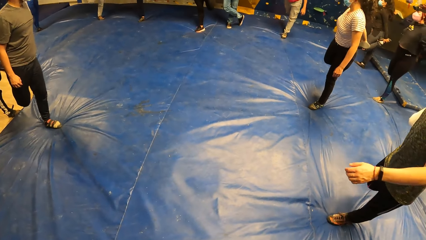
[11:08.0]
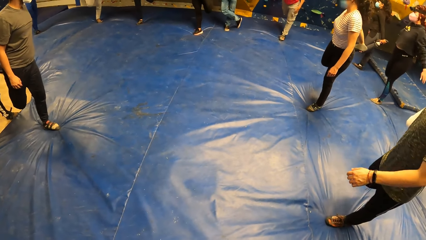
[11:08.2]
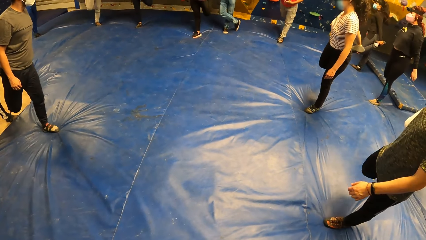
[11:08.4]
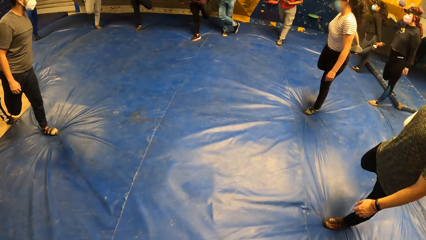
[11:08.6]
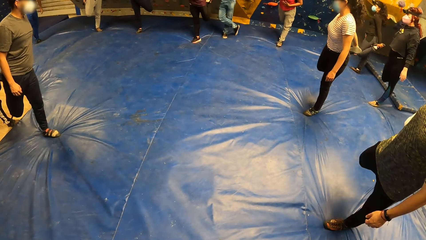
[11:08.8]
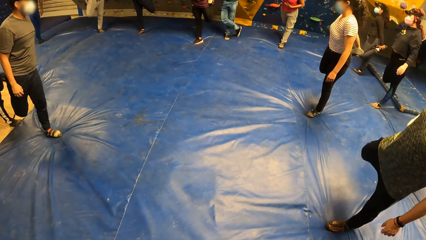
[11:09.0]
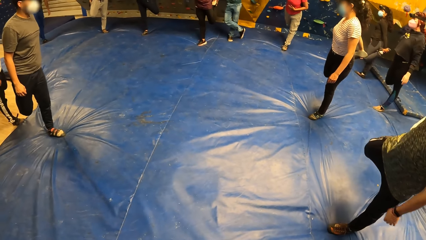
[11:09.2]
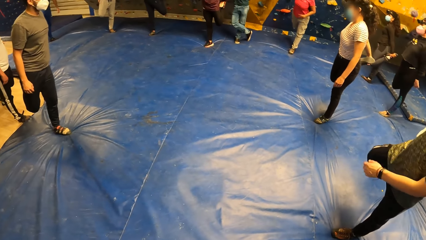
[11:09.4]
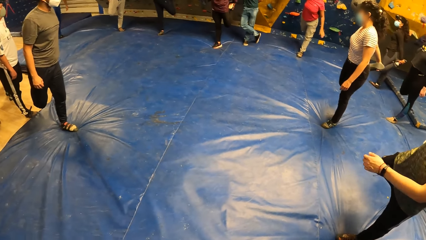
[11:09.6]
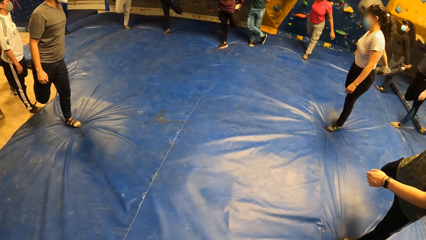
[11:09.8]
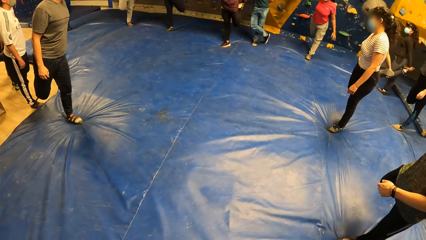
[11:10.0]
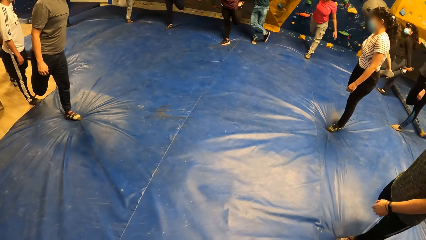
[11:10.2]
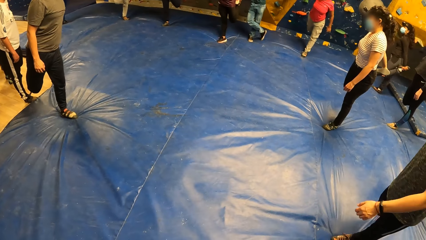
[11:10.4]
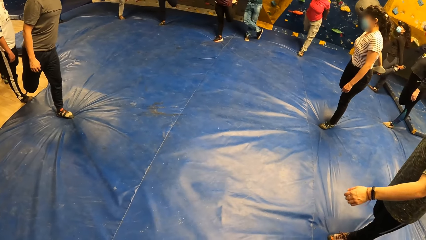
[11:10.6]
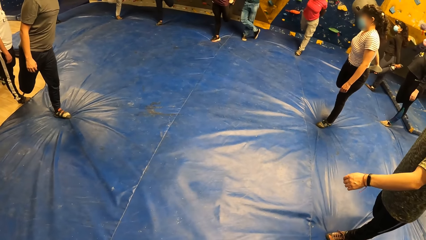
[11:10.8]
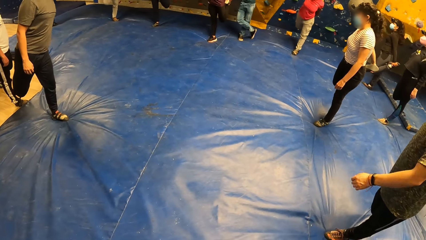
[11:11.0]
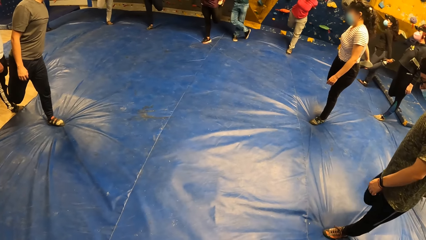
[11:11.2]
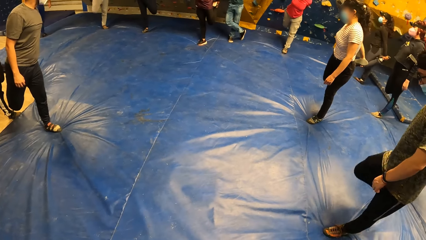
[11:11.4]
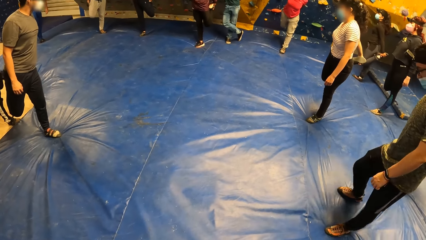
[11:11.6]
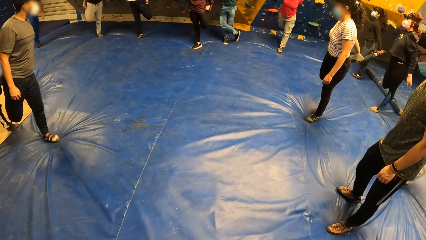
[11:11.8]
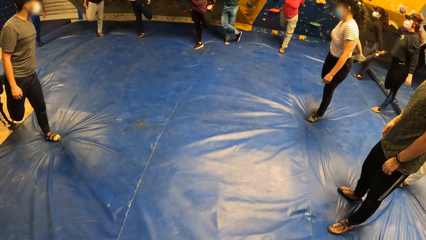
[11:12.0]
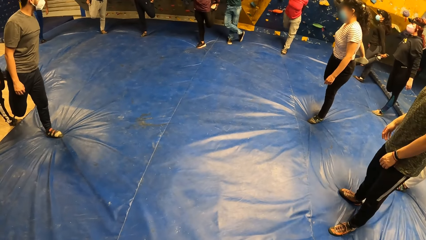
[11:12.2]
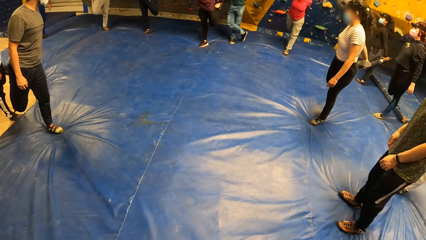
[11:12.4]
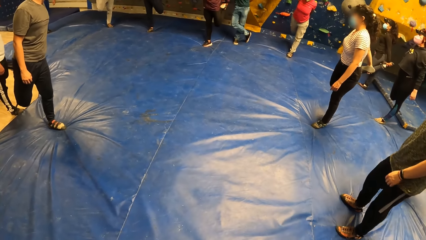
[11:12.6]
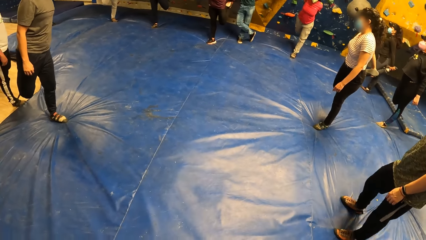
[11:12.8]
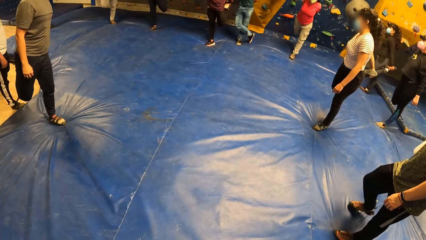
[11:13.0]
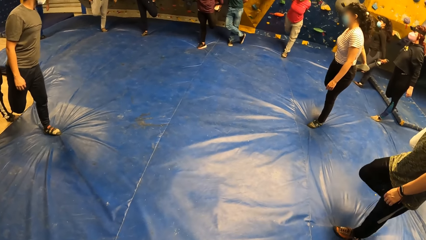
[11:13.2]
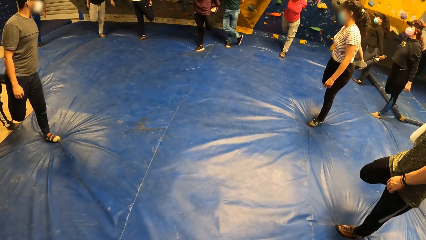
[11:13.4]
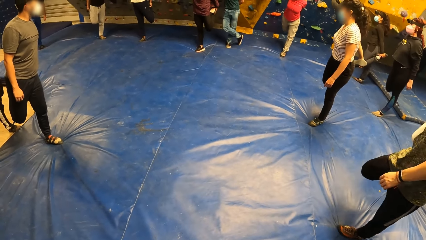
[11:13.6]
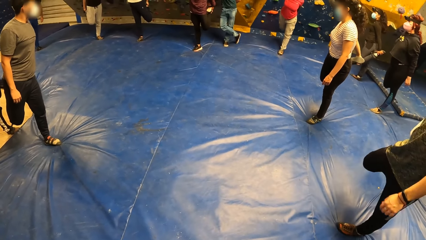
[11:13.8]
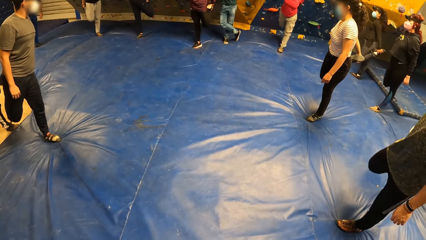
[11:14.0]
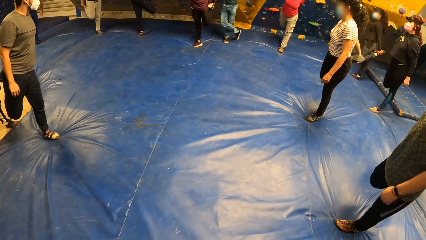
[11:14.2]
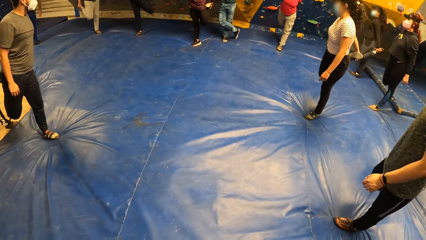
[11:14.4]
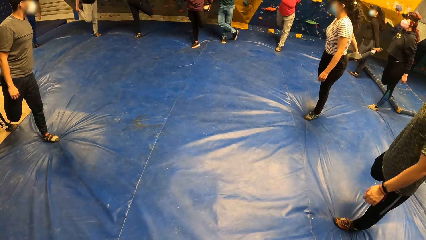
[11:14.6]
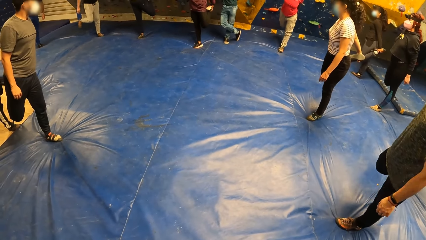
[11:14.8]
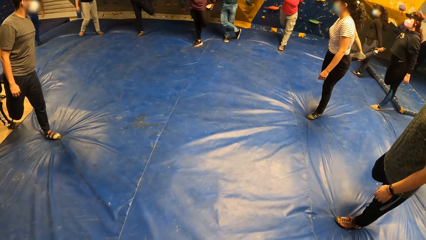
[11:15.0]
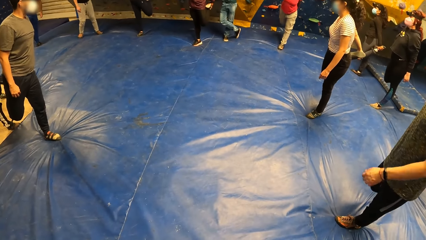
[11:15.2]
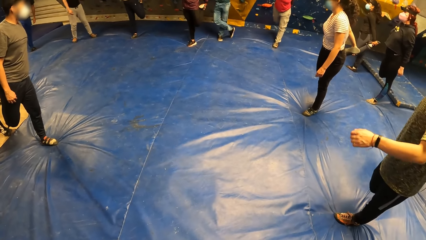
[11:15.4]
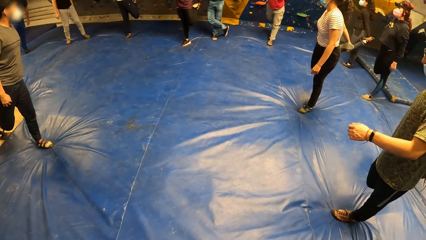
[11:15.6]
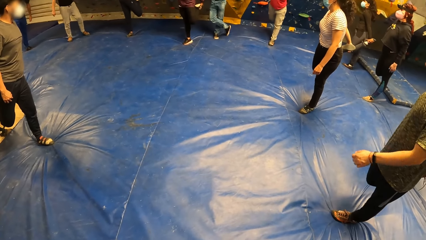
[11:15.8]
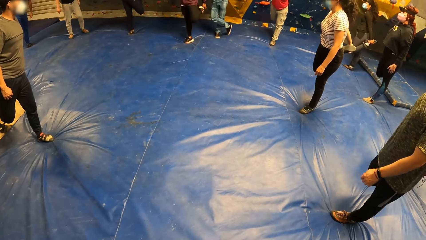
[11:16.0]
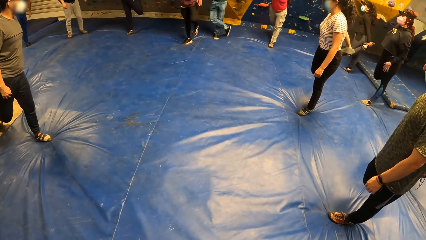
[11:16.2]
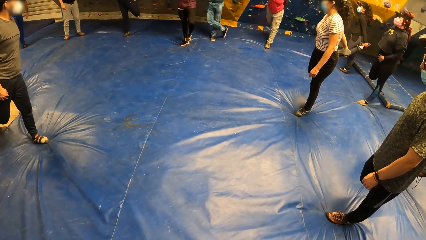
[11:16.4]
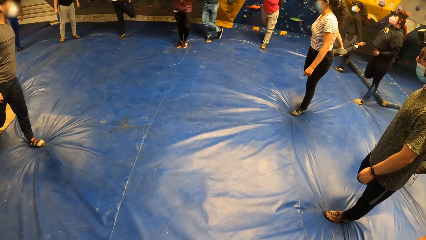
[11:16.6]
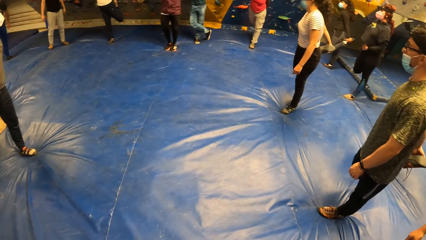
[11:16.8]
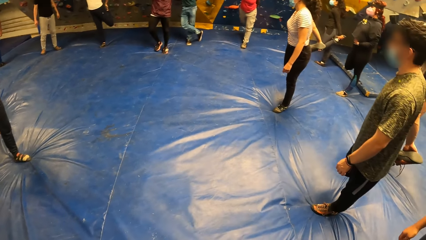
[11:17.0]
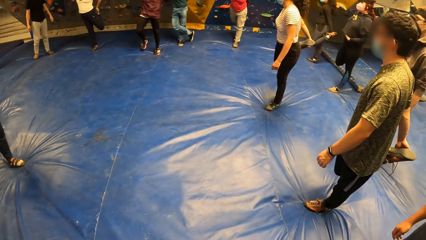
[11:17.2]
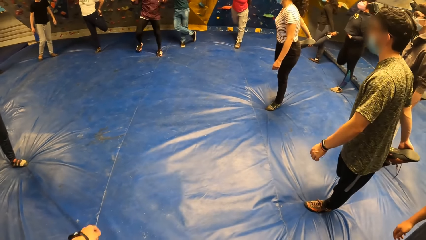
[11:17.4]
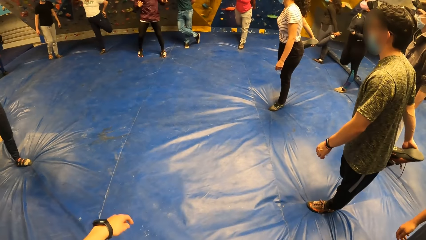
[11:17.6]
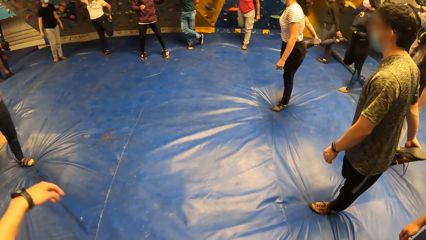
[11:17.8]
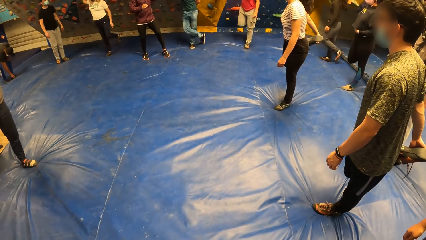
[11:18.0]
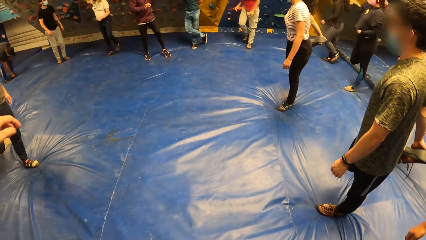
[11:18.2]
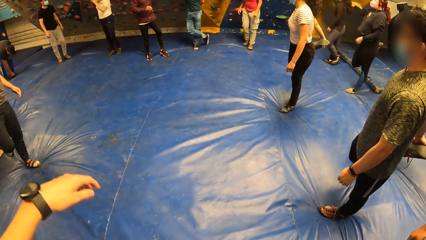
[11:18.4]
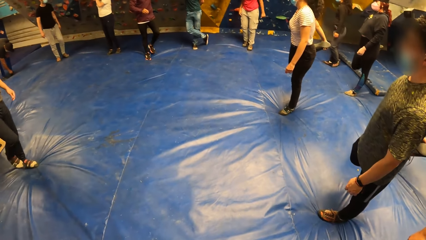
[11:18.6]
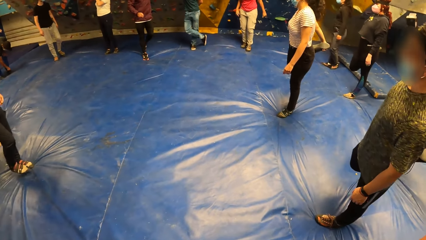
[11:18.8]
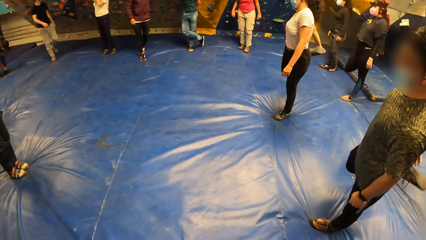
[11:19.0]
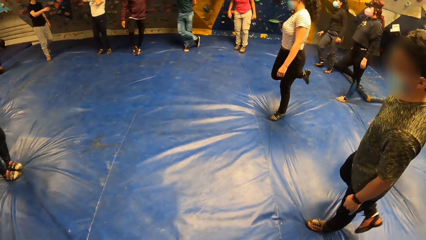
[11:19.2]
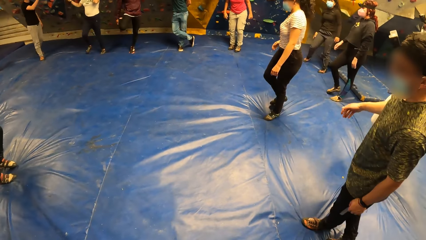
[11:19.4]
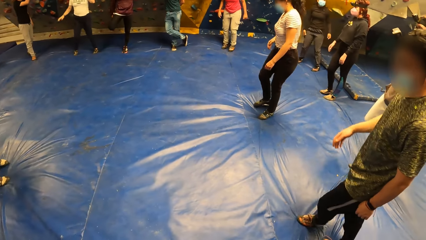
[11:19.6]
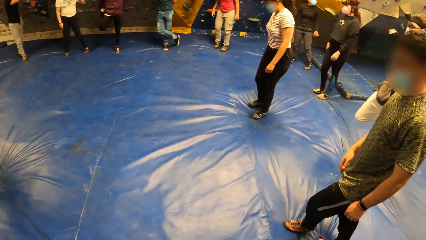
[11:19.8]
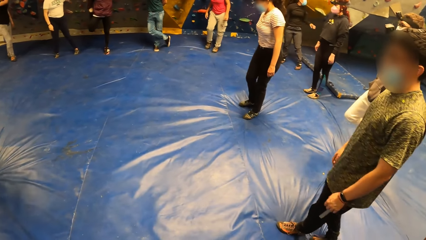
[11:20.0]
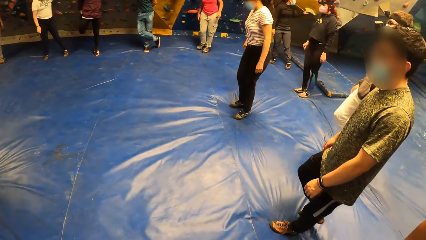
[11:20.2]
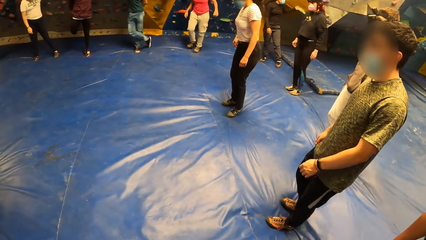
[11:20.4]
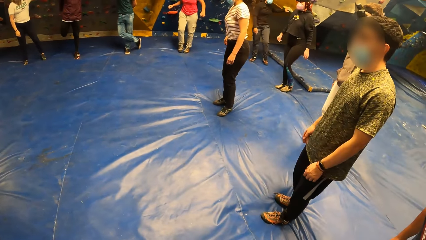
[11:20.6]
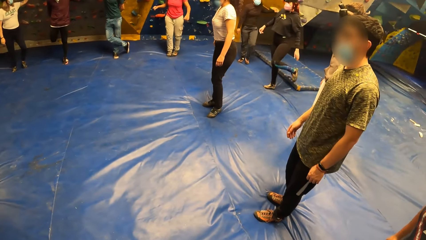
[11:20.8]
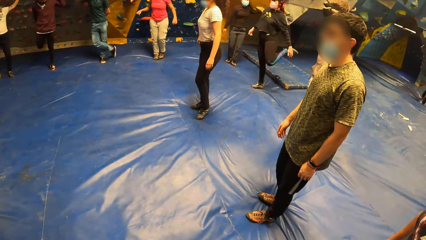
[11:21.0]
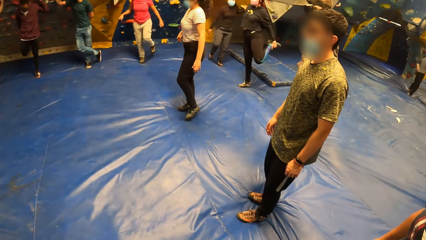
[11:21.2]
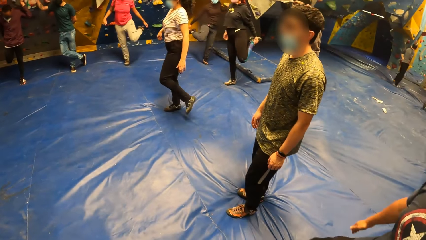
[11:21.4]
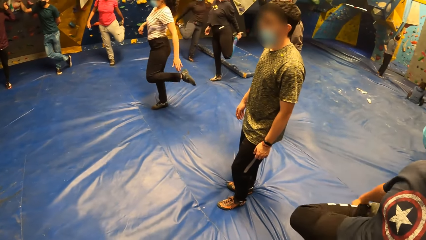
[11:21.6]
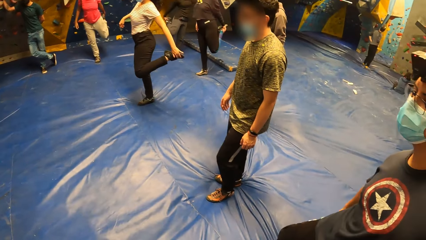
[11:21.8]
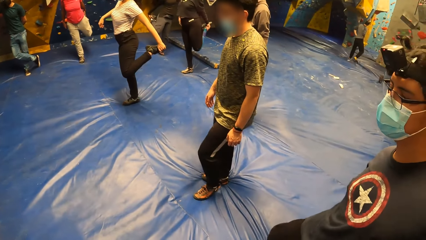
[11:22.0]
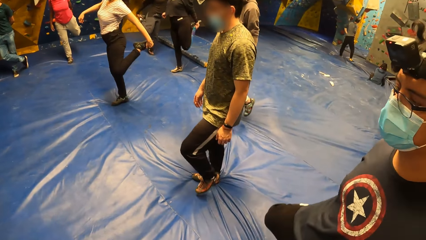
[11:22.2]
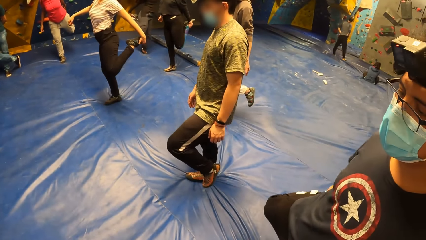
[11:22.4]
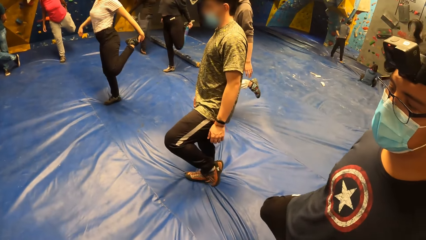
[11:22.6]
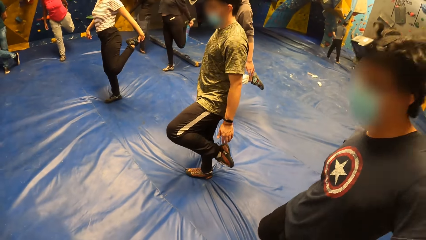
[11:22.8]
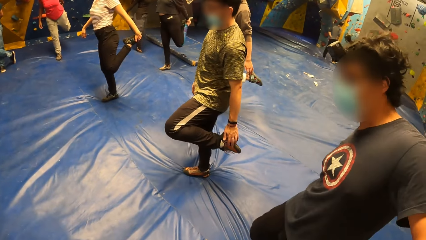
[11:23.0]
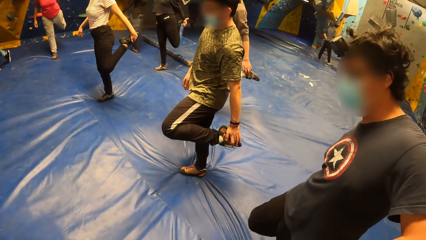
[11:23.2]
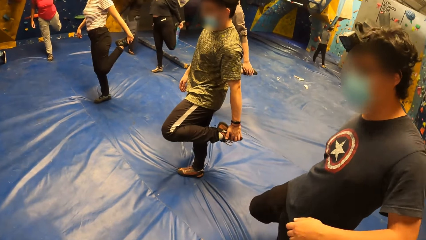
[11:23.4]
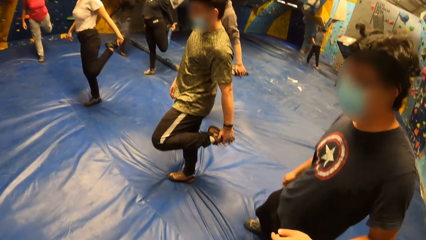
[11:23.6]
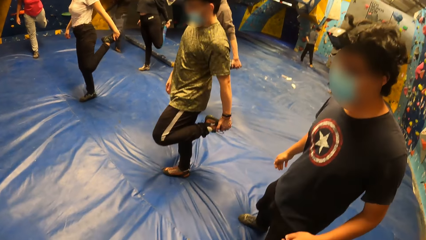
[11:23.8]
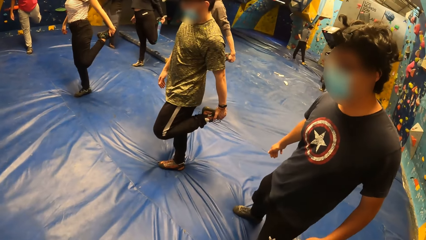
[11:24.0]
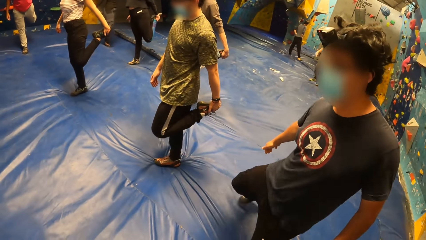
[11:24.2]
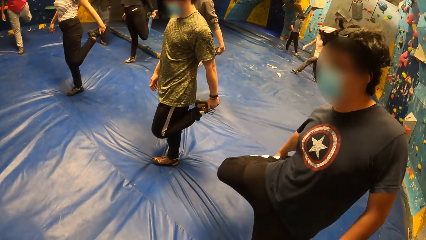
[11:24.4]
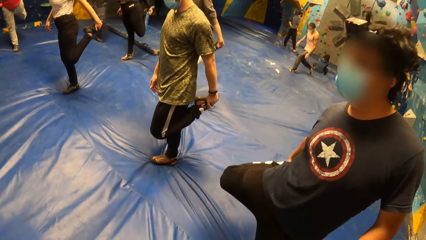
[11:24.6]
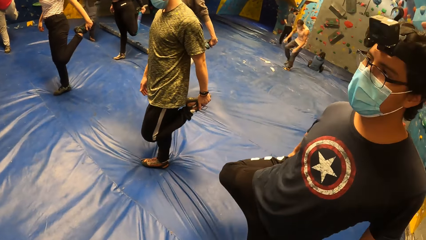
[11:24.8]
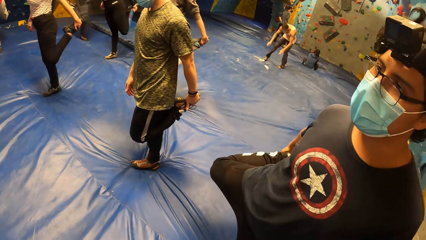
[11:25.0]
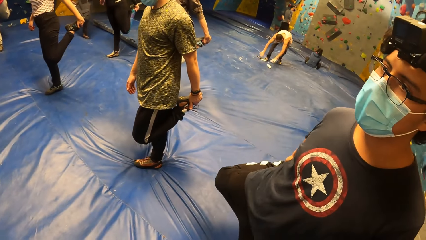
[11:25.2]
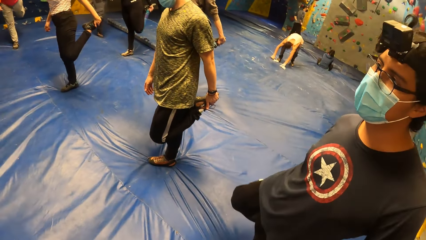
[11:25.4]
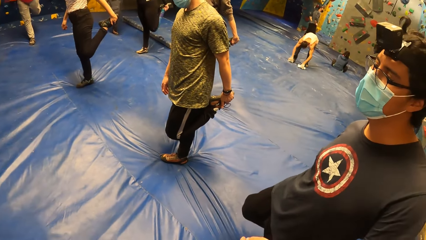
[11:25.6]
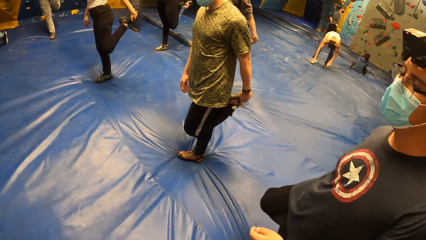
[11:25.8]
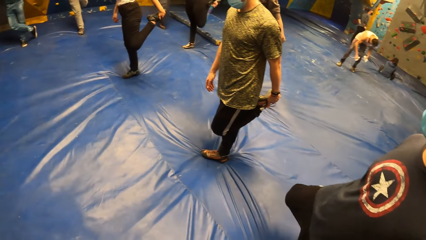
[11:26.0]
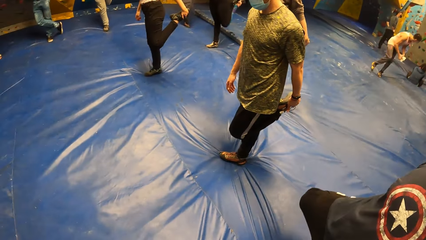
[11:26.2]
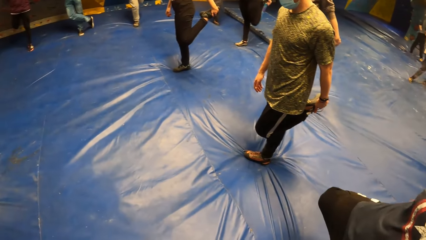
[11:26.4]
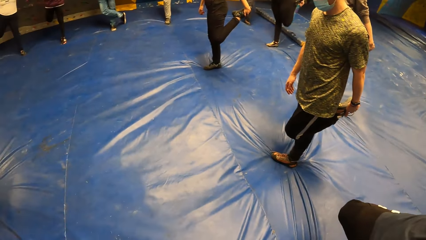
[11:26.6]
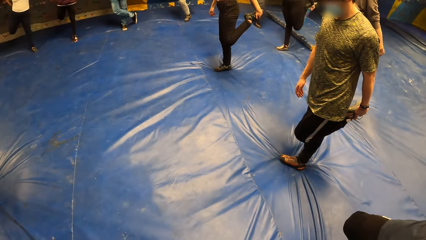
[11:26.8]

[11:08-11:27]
A man puts the leg down on the carpet. The man moves the leg on the carpet. The man stretches the right leg with his hands. The camera wearer stares around.
